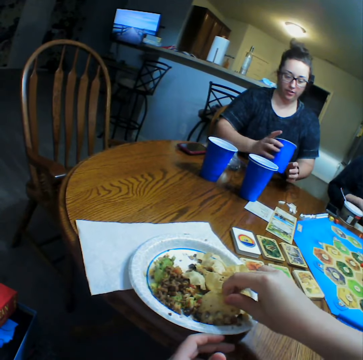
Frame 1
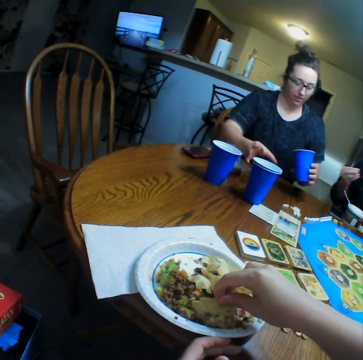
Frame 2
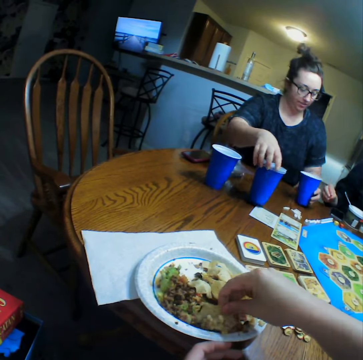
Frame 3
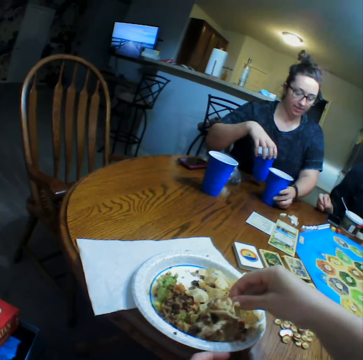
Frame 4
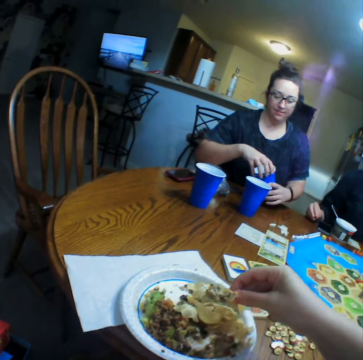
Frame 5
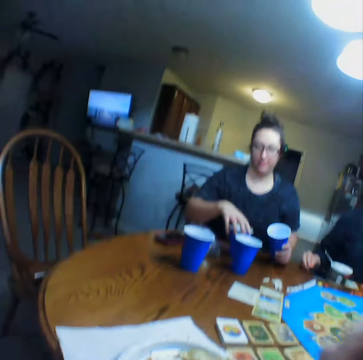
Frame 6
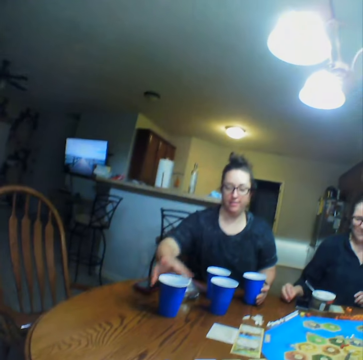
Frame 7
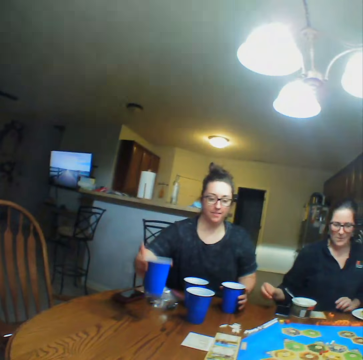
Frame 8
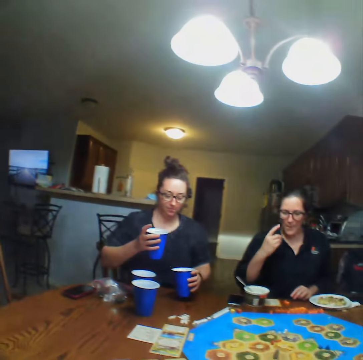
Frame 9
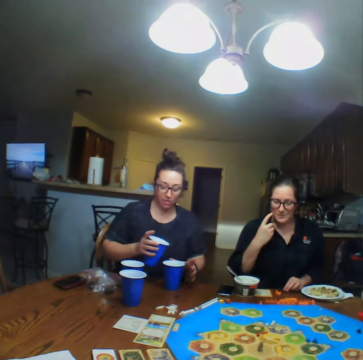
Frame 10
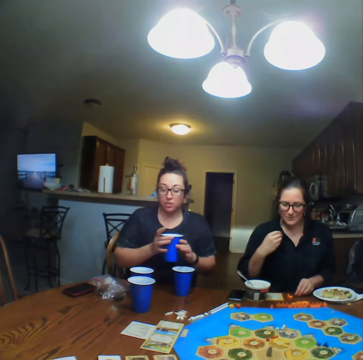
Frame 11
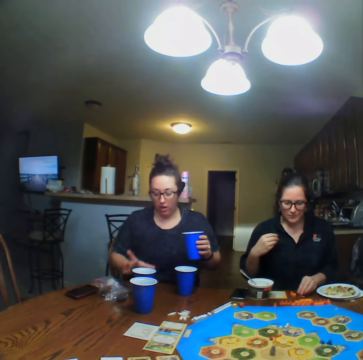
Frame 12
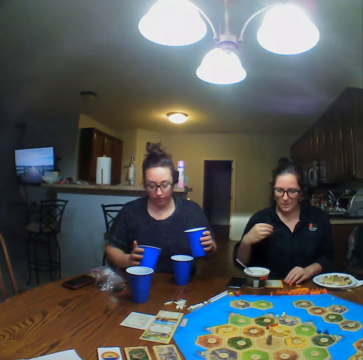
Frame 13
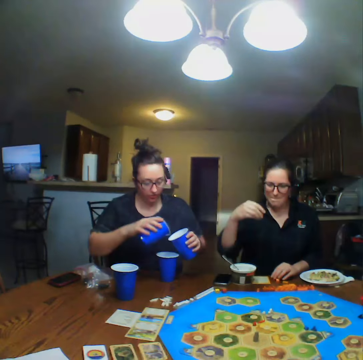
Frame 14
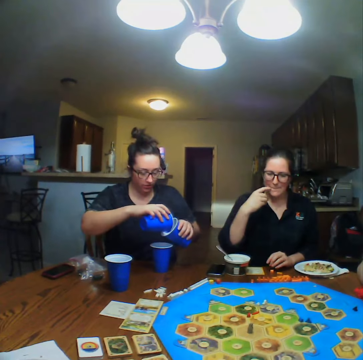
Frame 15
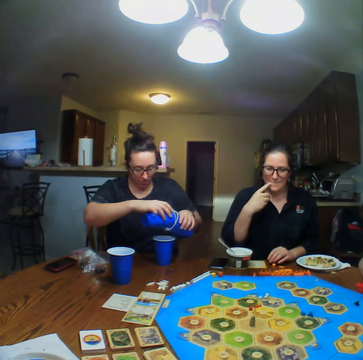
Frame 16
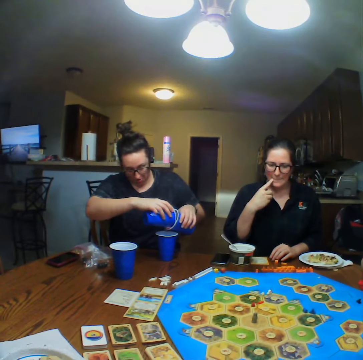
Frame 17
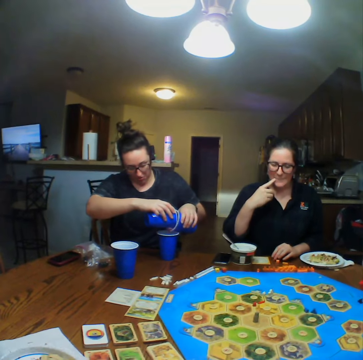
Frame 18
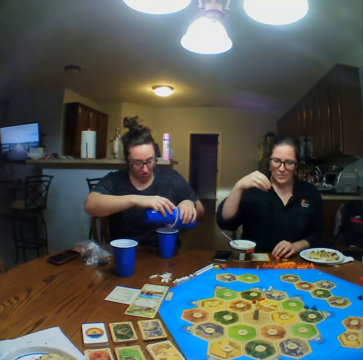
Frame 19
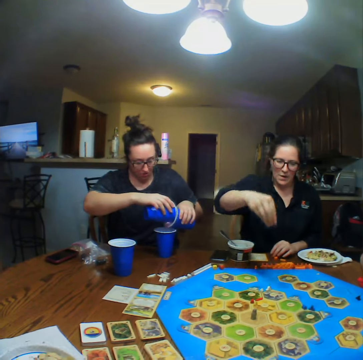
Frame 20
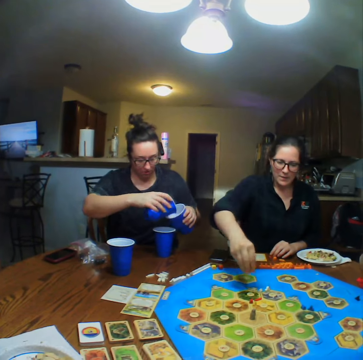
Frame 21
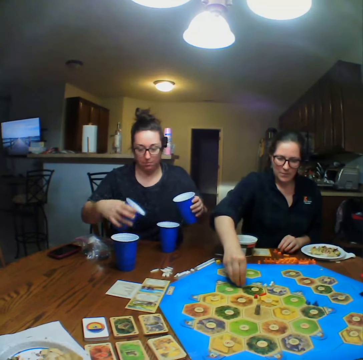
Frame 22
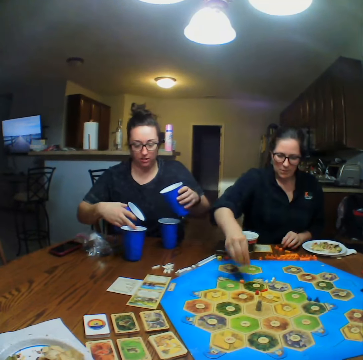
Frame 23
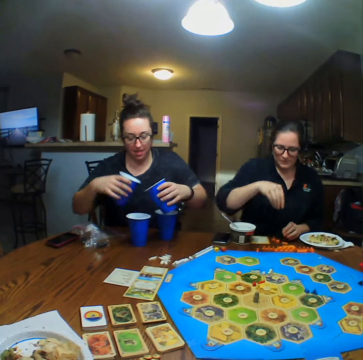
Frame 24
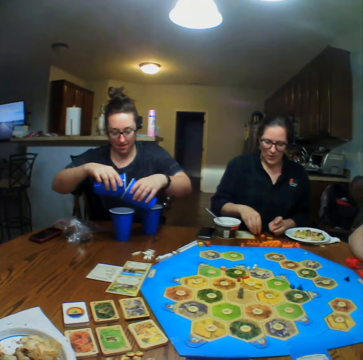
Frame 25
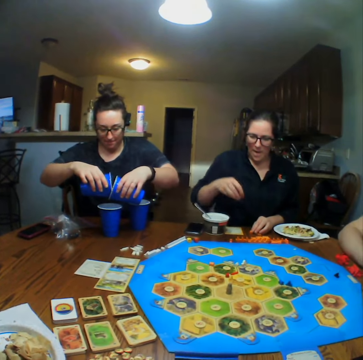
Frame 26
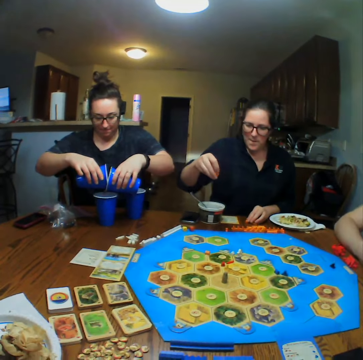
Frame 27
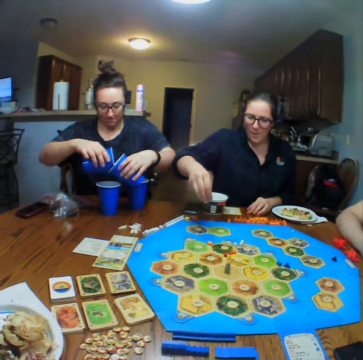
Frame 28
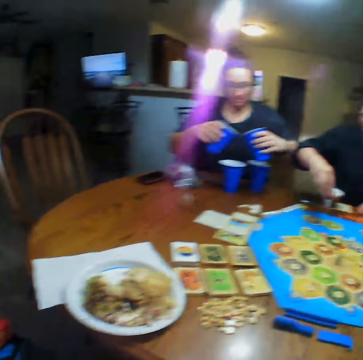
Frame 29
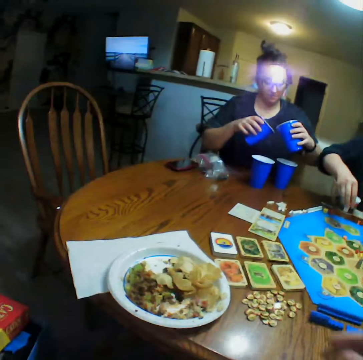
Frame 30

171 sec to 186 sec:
A woman arranges the cups on the table, pours the beverage in the cups and pours a liquid into the cups. Another woman places a block on the board and picks up a block from the table.

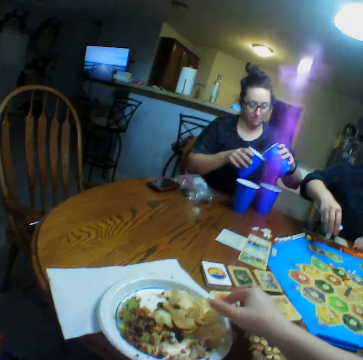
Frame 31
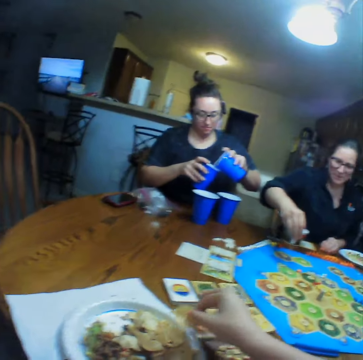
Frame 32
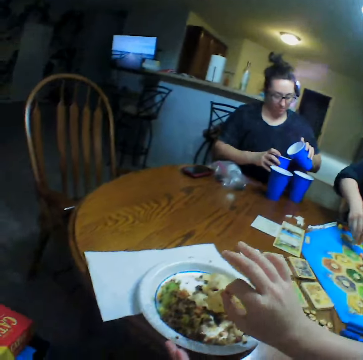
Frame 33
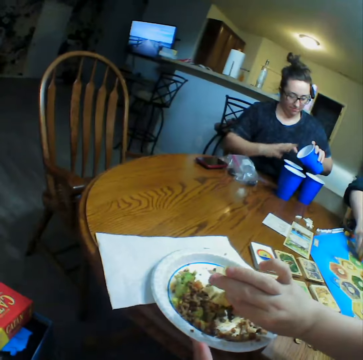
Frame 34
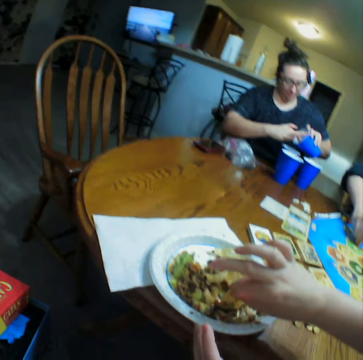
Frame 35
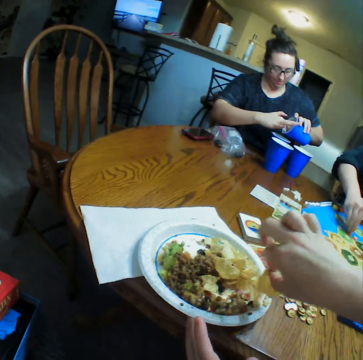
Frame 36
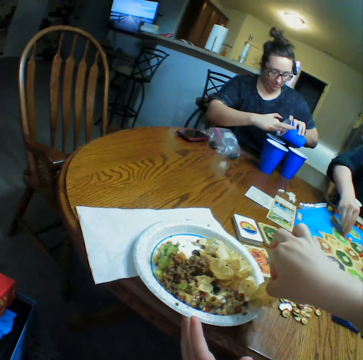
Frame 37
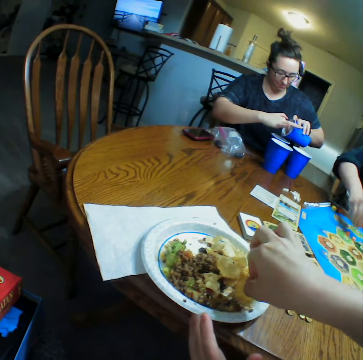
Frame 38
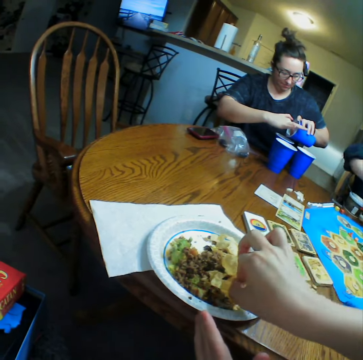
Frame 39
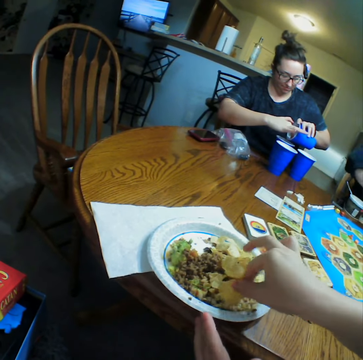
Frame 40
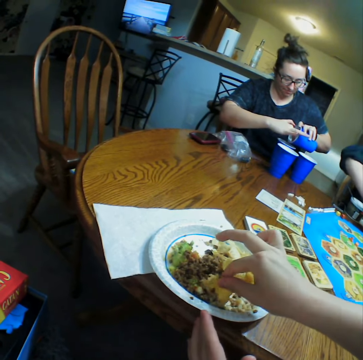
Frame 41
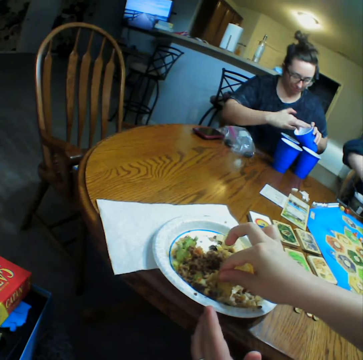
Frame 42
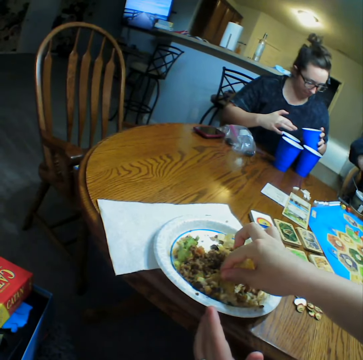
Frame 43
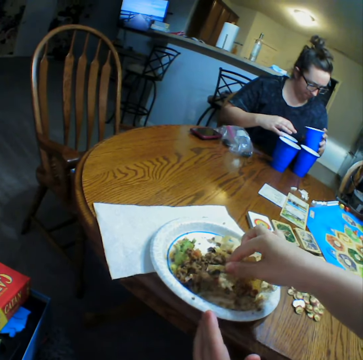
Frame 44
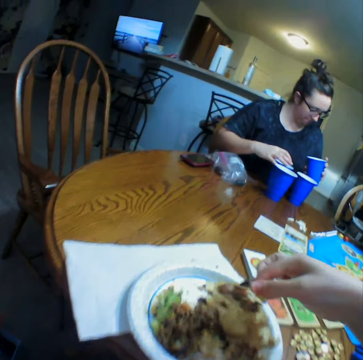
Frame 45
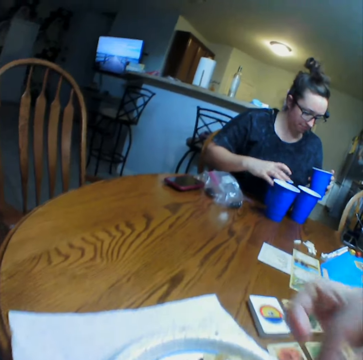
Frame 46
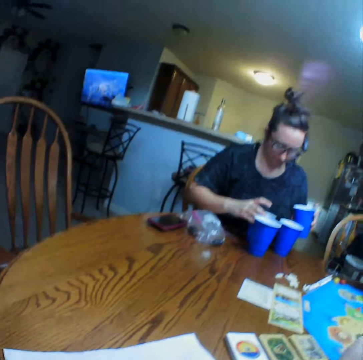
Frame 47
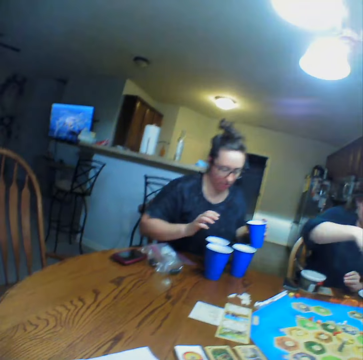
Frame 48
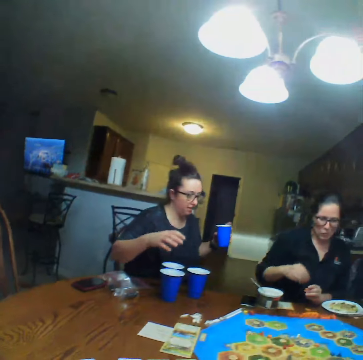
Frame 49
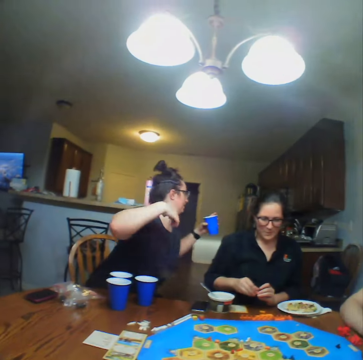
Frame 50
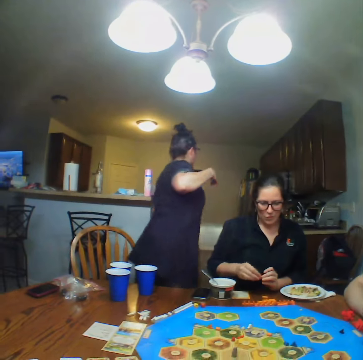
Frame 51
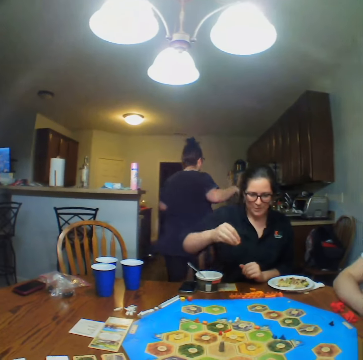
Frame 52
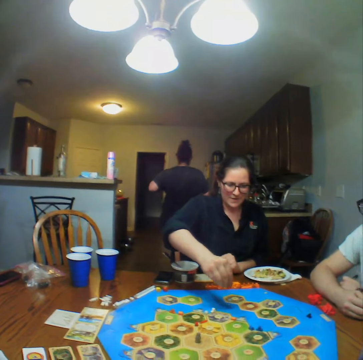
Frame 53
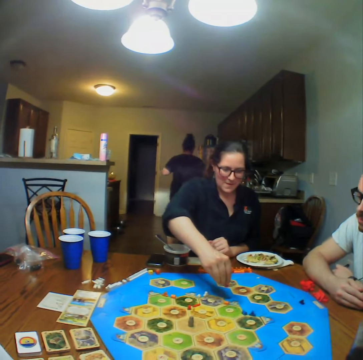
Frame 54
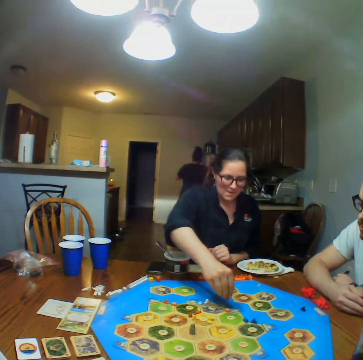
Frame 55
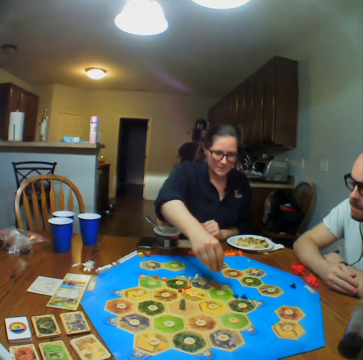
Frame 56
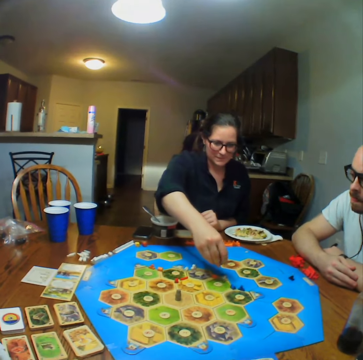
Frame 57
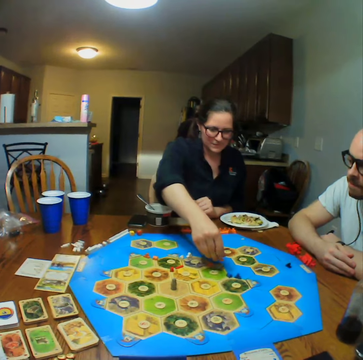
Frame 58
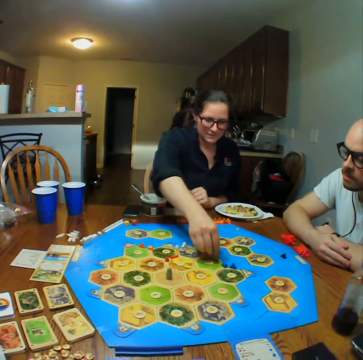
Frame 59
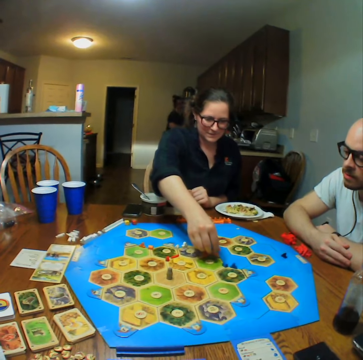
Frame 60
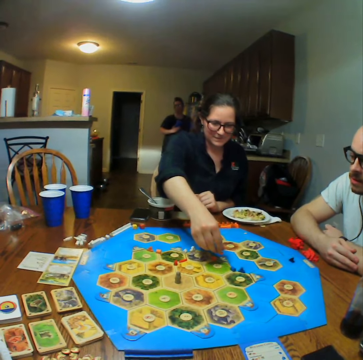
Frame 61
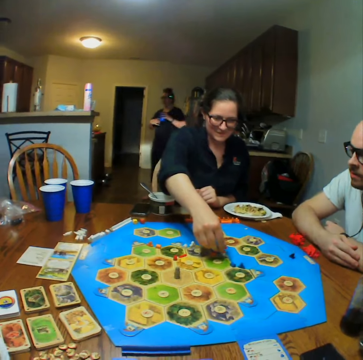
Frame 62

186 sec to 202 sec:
The camera wearer eats food. A woman places a block on the board. Another woman walks around. The first woman places a block on the board and walks.

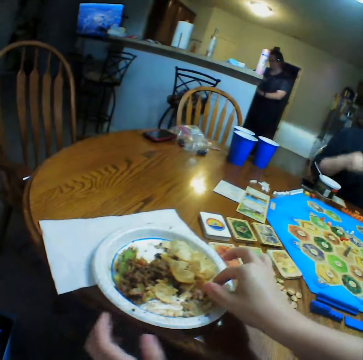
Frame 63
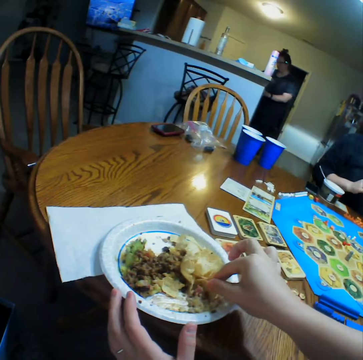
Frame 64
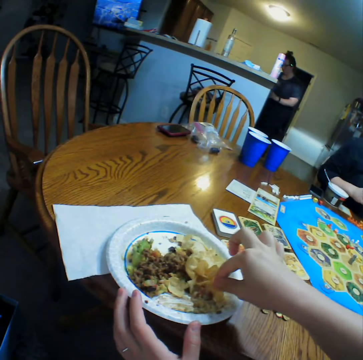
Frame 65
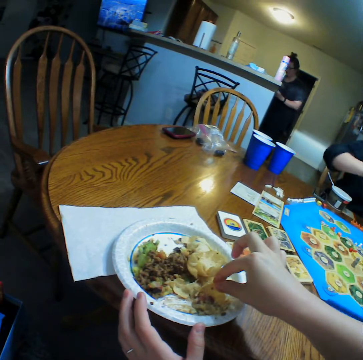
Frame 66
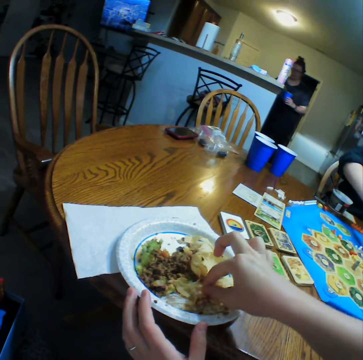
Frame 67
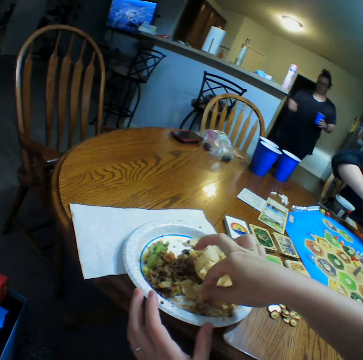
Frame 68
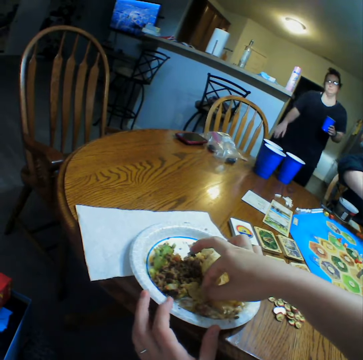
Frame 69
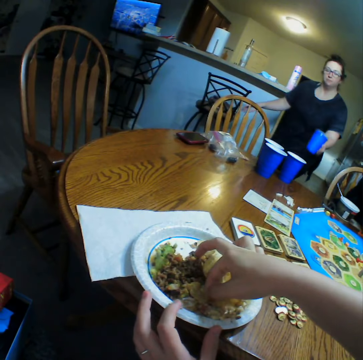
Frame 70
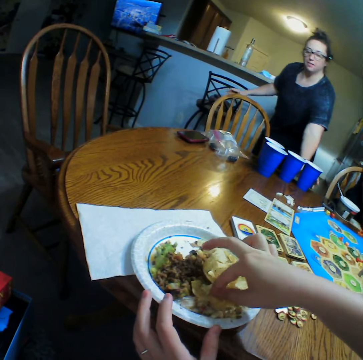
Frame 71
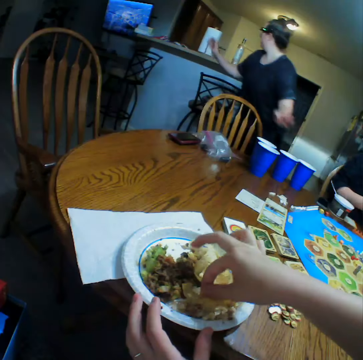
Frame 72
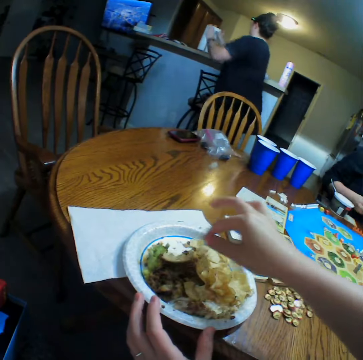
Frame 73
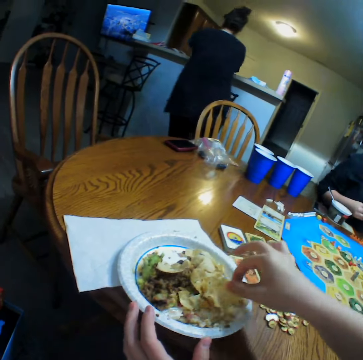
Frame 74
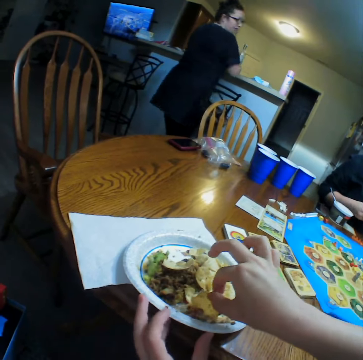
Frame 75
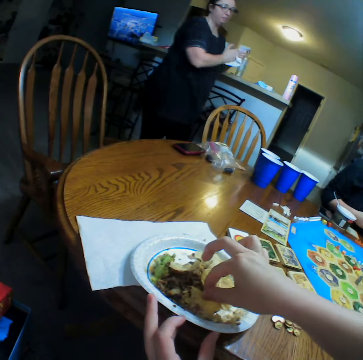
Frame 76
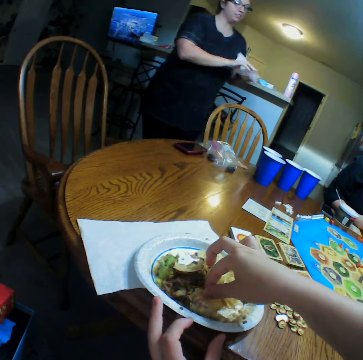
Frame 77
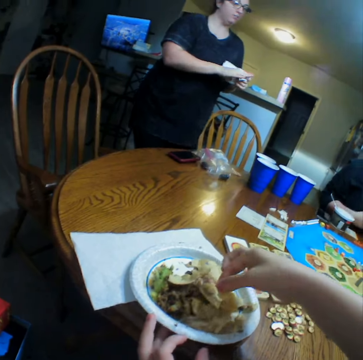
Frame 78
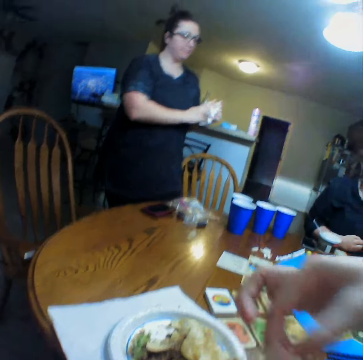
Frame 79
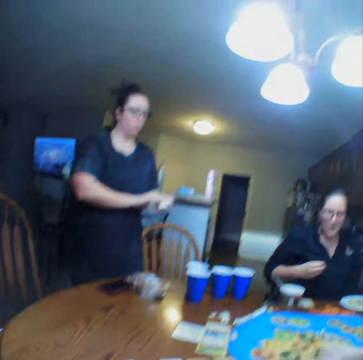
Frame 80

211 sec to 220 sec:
The camera wearer eats food. A lady walks, puts a cup on the table, takes a paper towel and wipes her hand.
